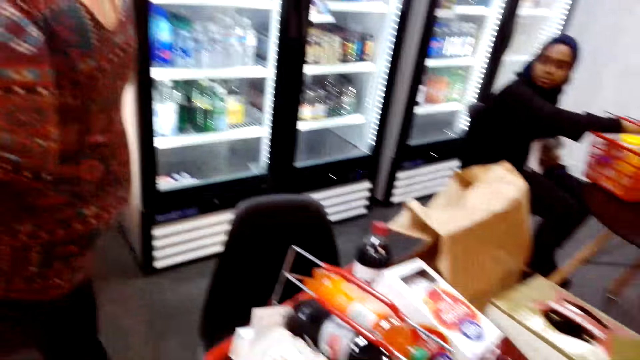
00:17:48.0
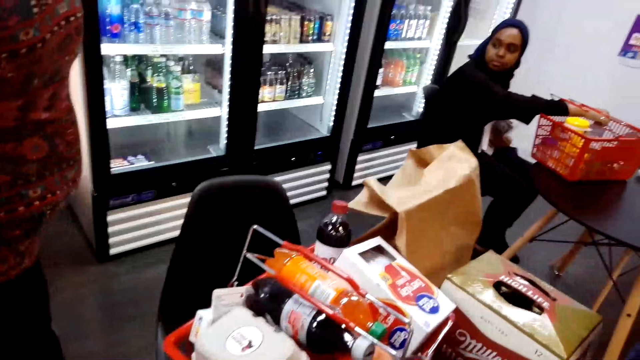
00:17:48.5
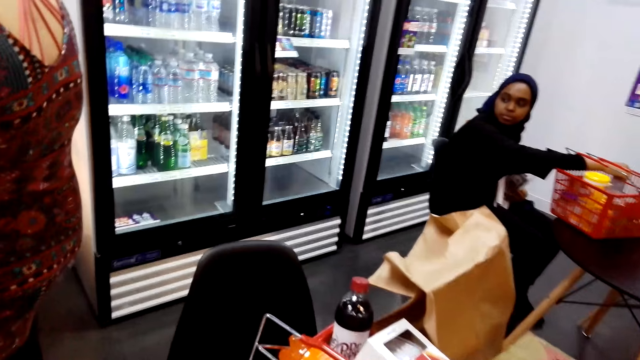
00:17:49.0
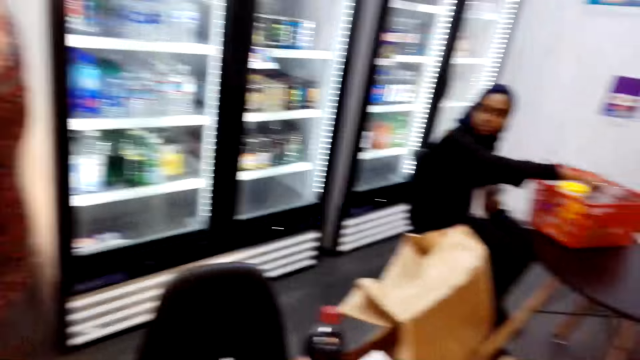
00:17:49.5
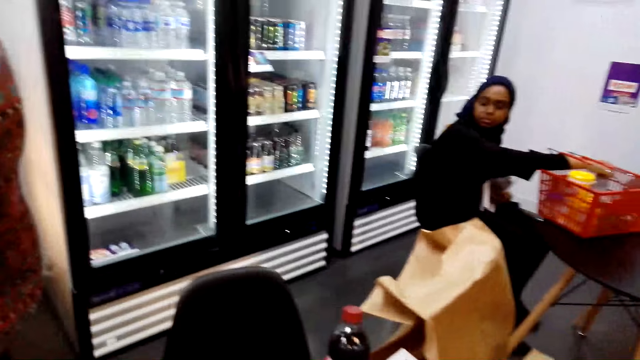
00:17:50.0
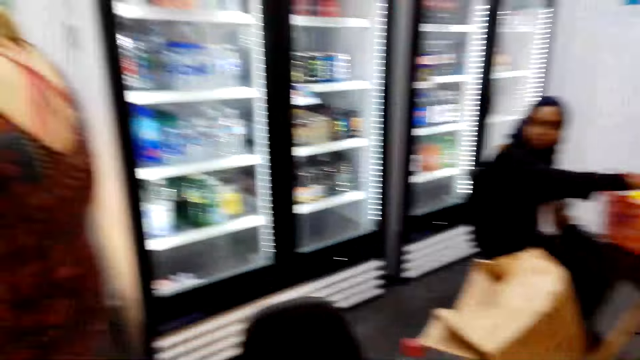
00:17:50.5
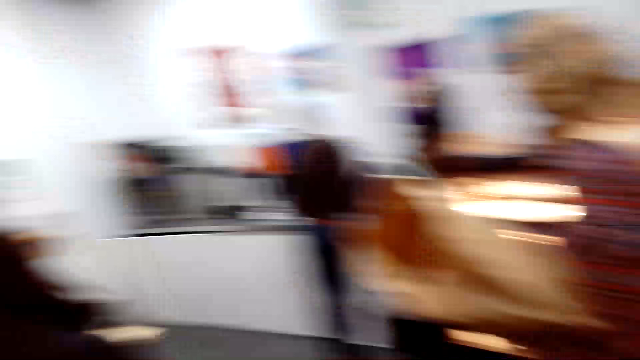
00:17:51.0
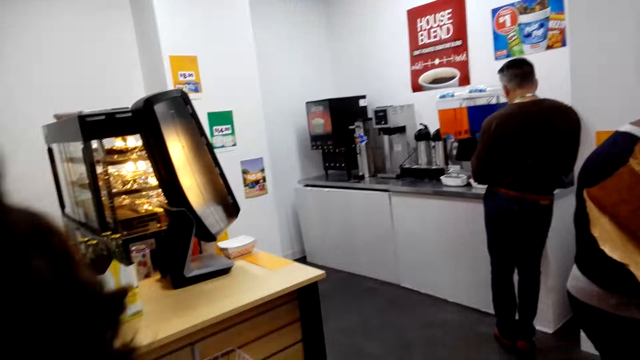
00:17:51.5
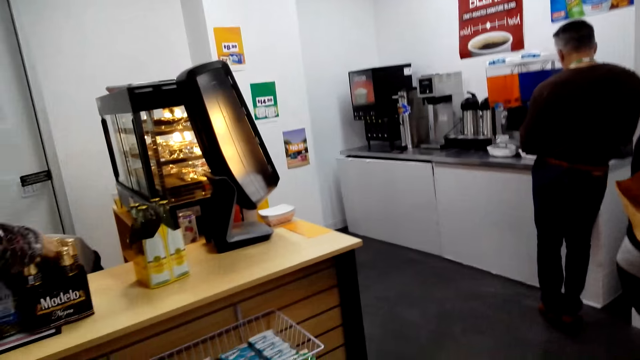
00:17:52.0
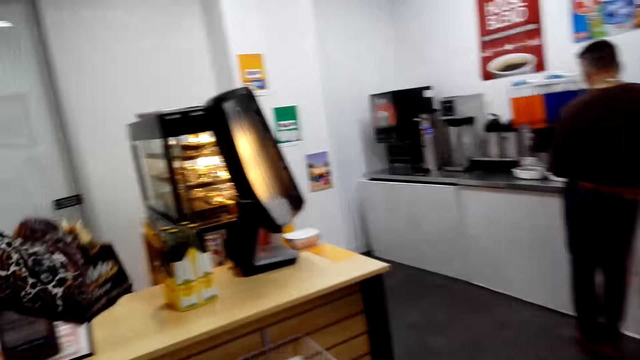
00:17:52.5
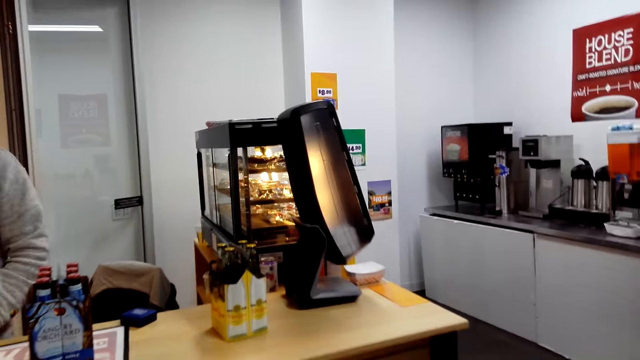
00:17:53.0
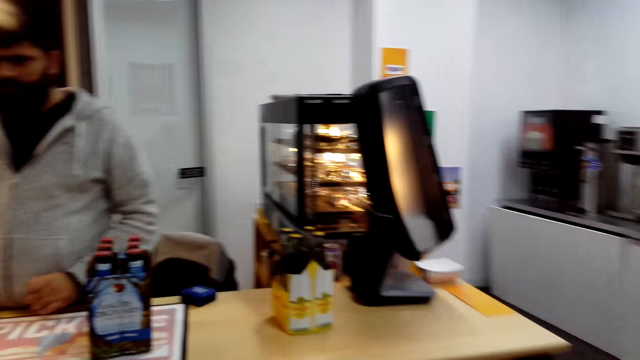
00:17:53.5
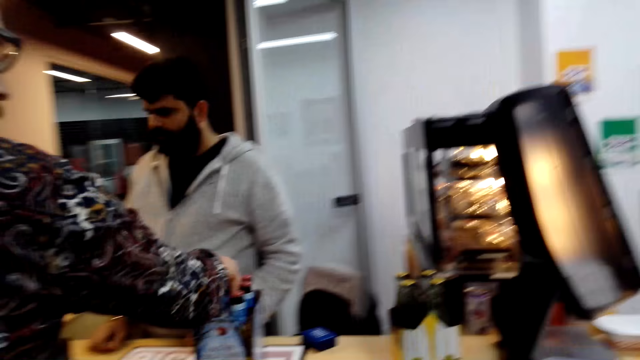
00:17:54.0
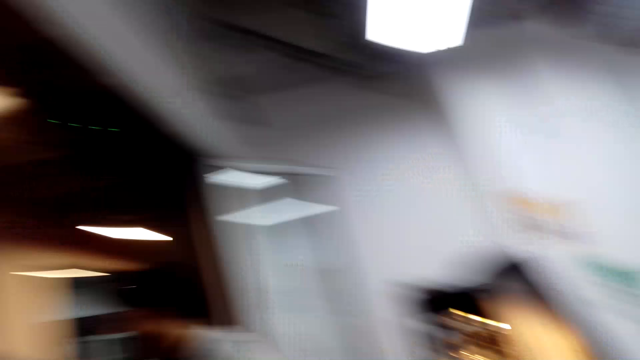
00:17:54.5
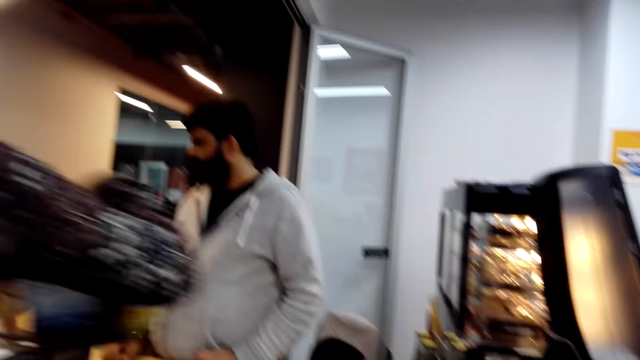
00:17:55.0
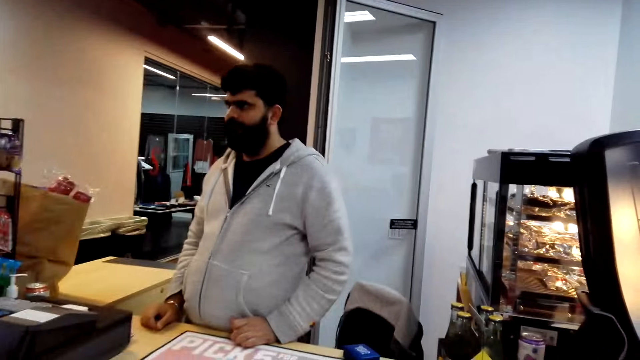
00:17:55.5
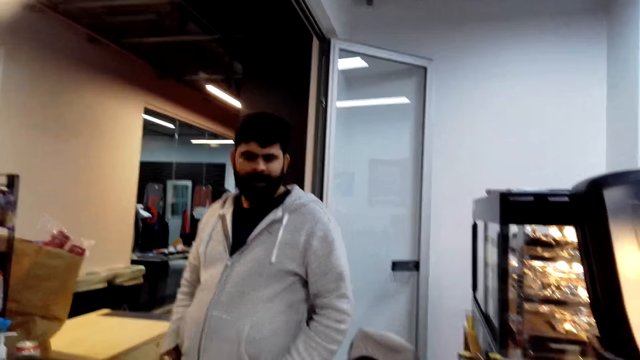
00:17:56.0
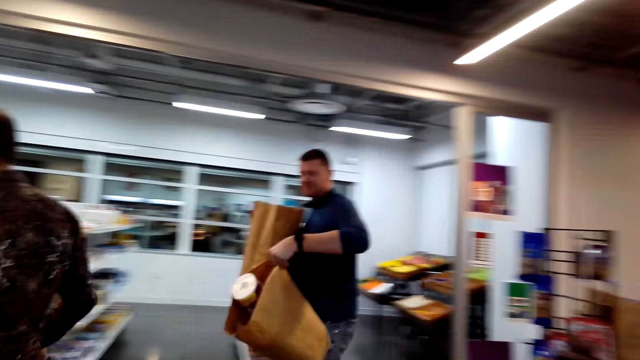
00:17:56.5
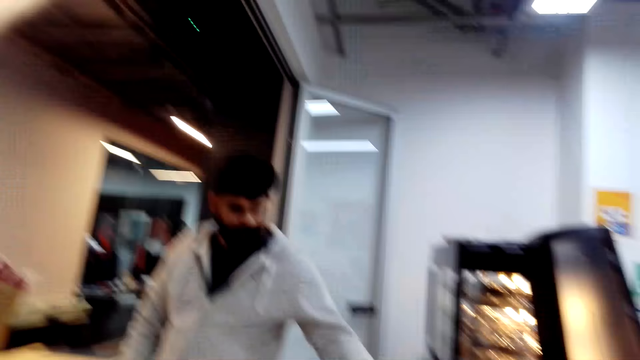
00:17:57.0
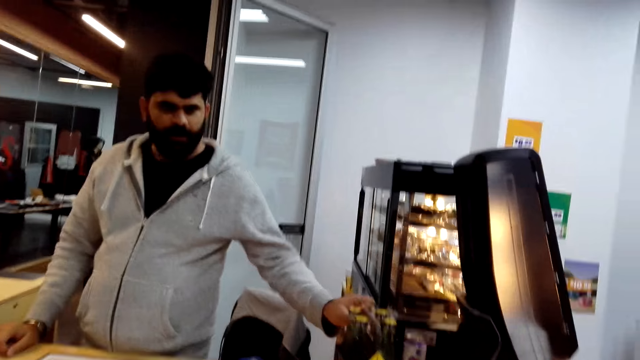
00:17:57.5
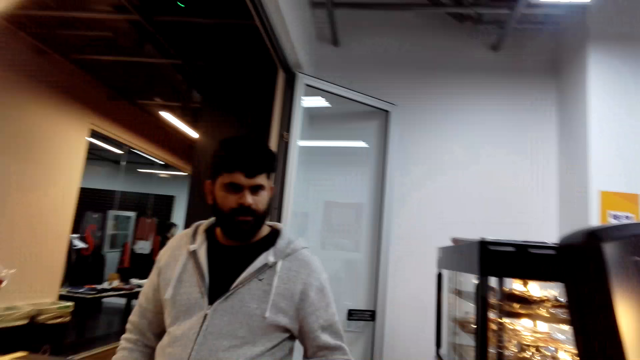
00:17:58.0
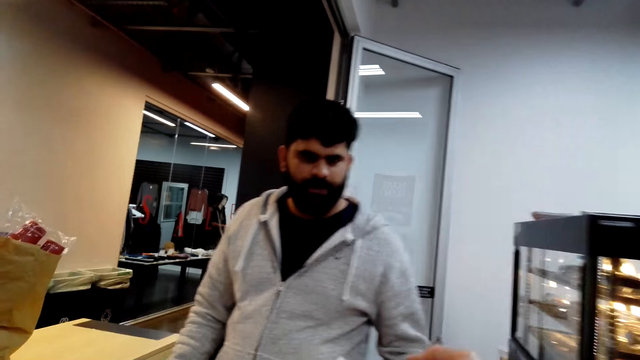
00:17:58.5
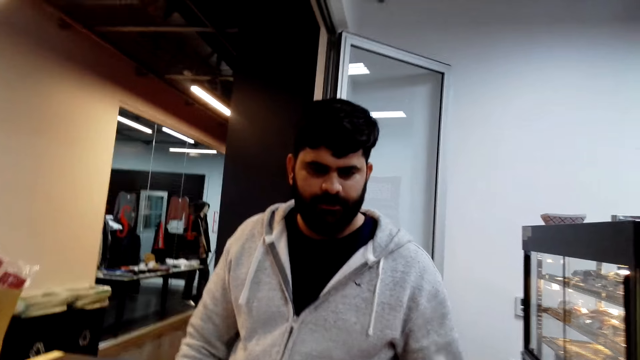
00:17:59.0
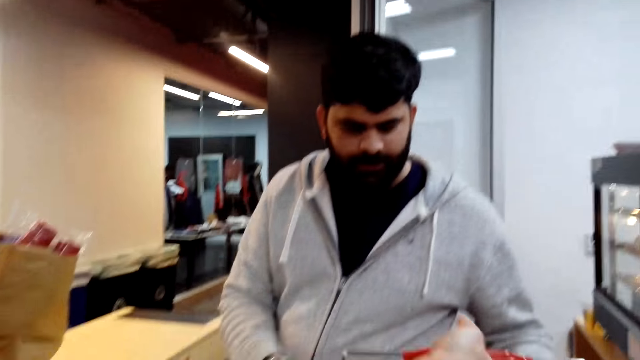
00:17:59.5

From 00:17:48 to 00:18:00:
A woman walks. A man lifts a bag. The man walks. The camera wearer looks around. A cashier moves a hand.

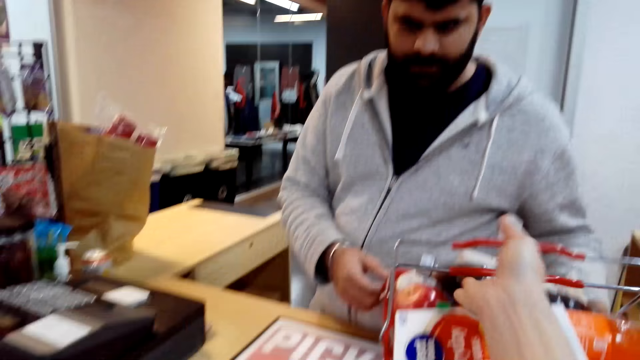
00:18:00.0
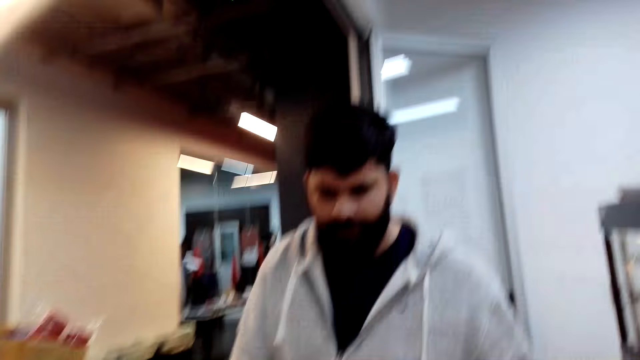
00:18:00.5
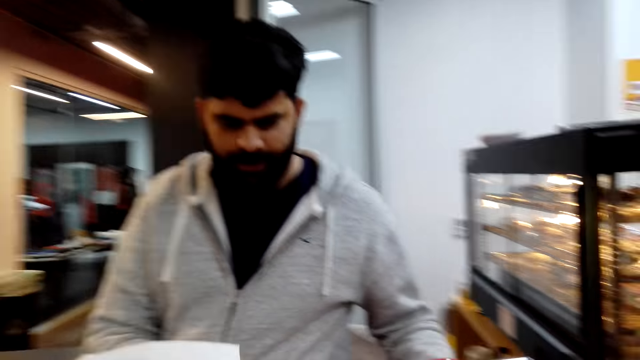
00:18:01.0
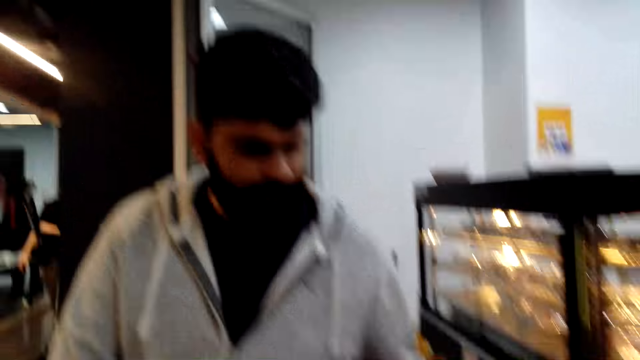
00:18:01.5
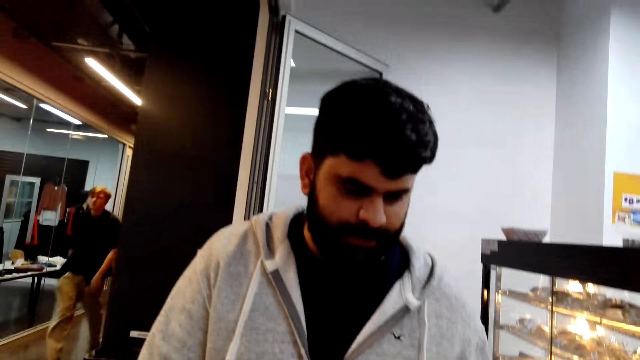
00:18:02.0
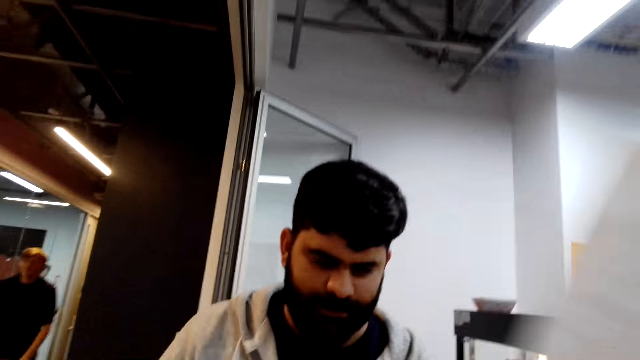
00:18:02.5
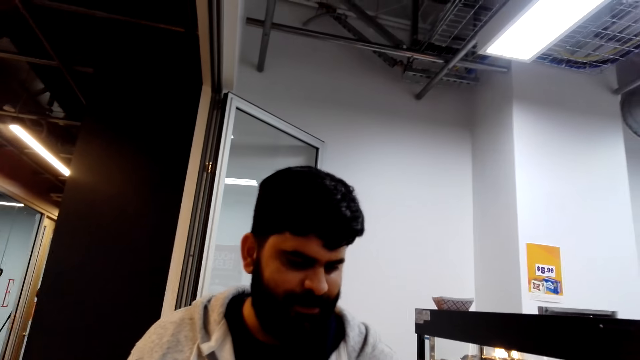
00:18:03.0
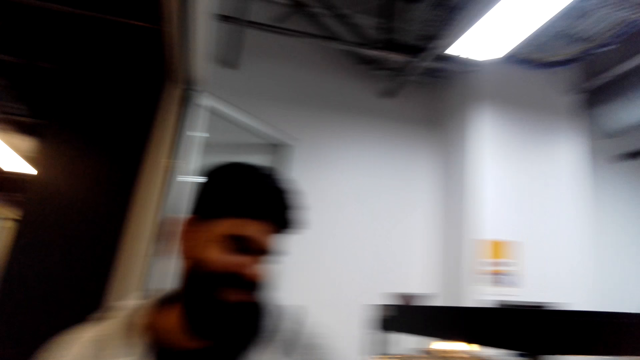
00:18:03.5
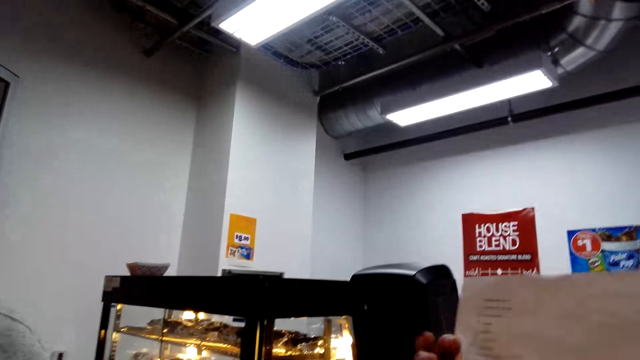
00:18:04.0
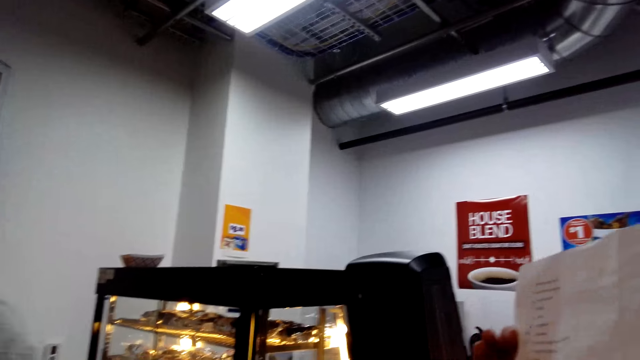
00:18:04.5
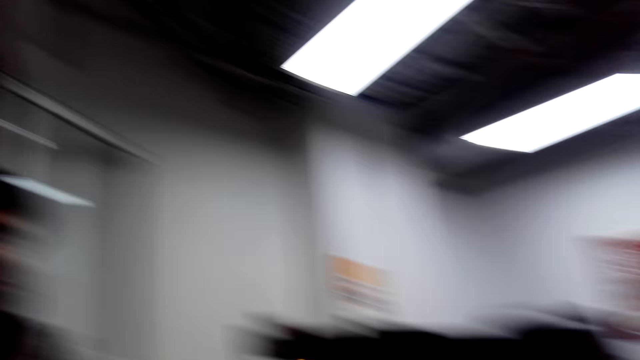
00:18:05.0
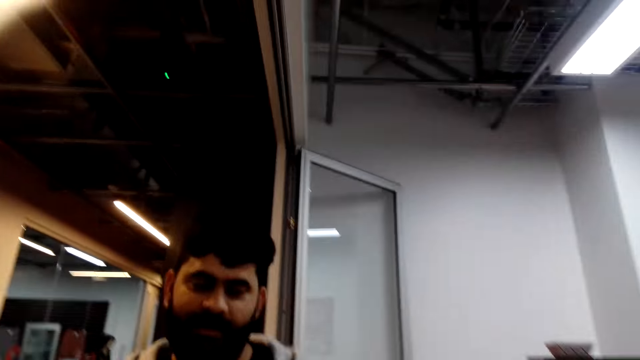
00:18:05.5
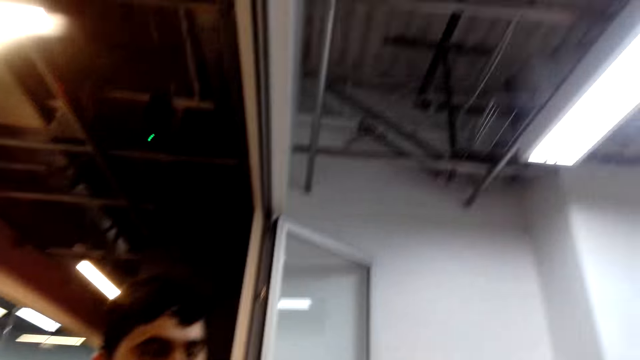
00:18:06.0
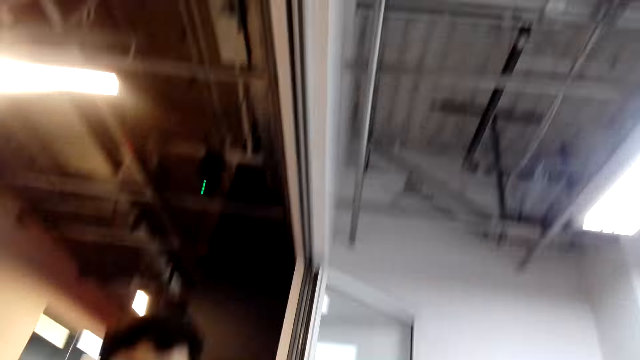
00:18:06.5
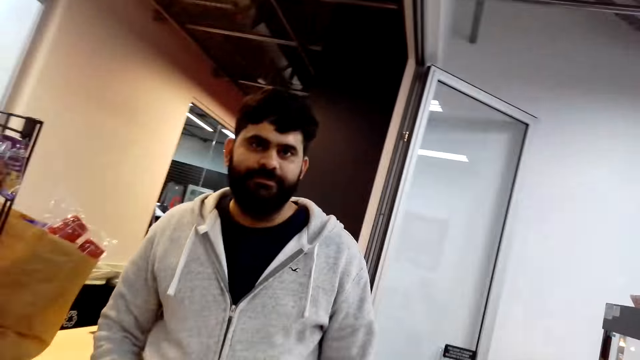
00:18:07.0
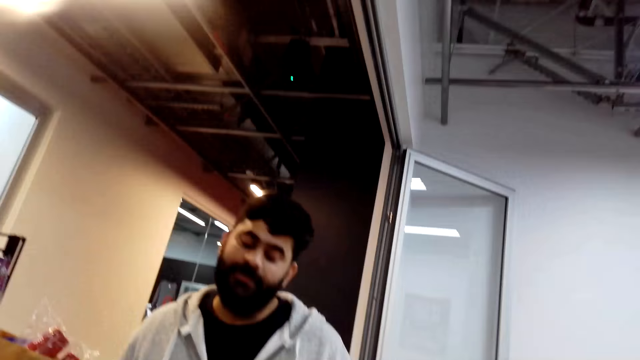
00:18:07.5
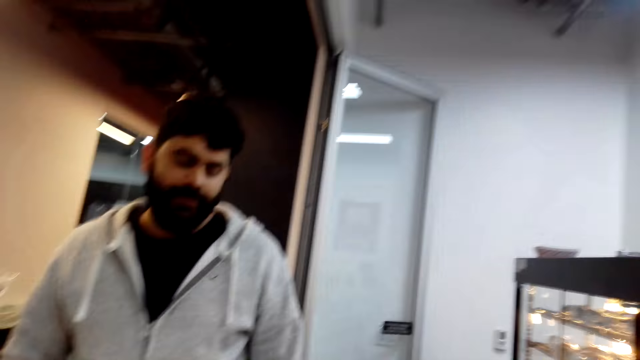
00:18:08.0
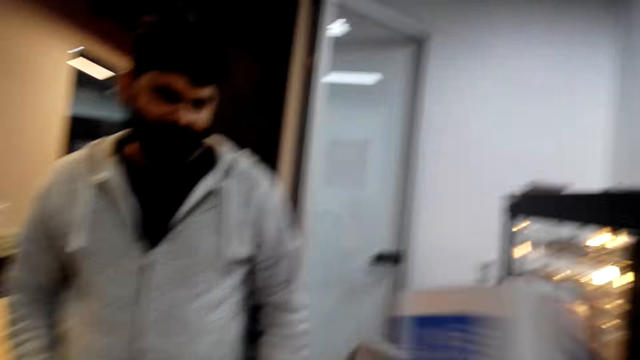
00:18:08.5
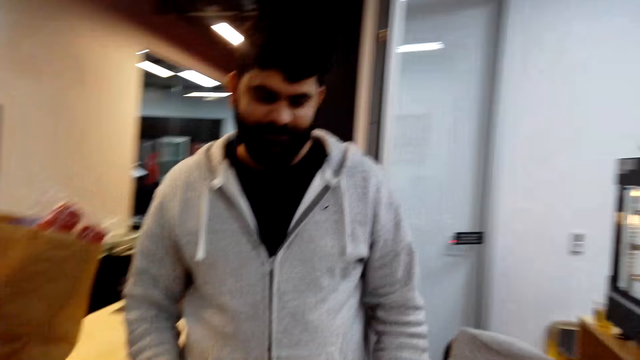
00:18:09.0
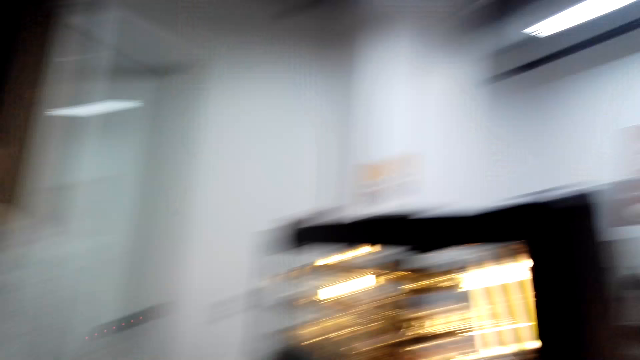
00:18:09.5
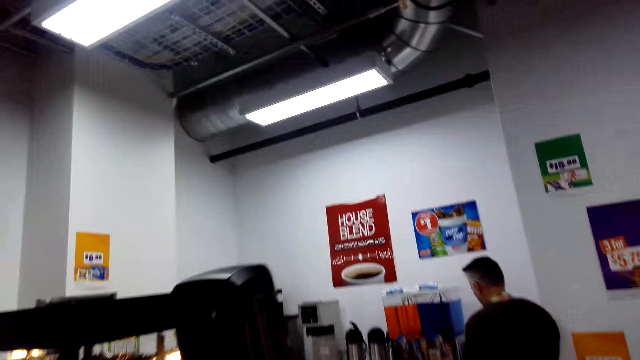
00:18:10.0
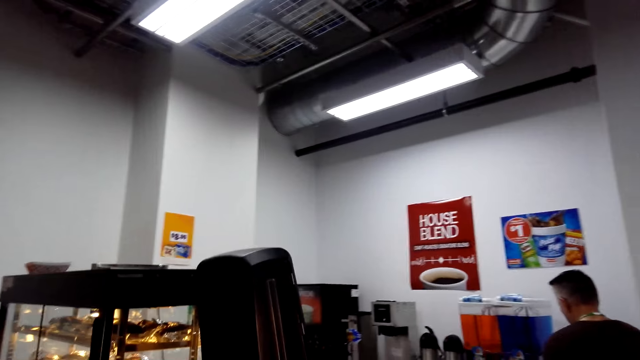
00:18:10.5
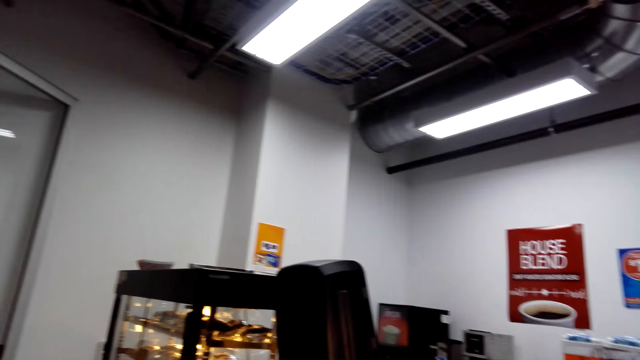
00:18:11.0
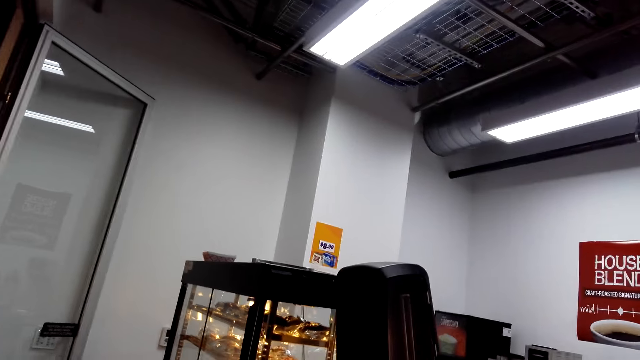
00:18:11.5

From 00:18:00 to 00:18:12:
The camera wearer puts a basket down. A man walks. The camera wearer lifts a paper. A cashier talks. The camera wearer looks around.
